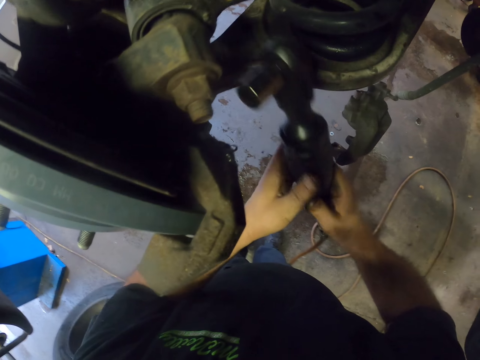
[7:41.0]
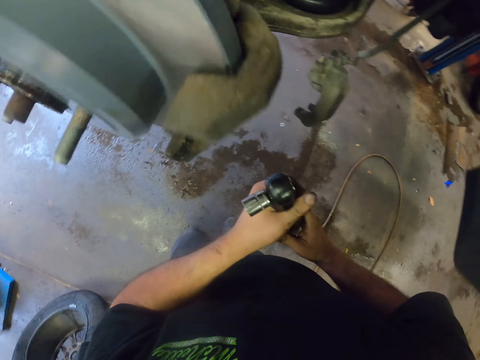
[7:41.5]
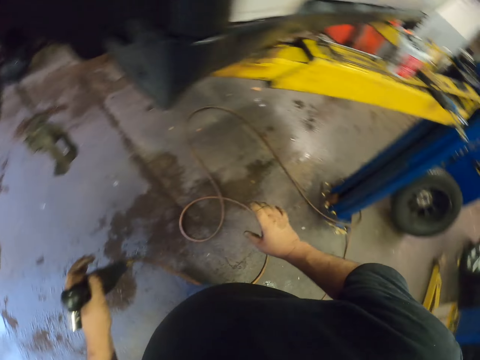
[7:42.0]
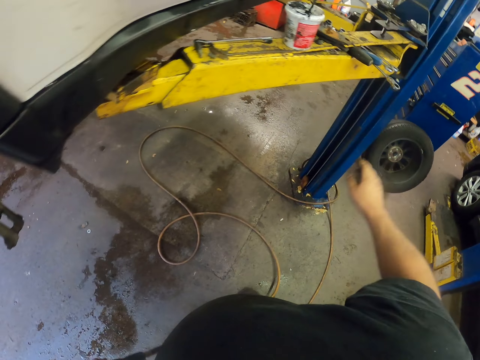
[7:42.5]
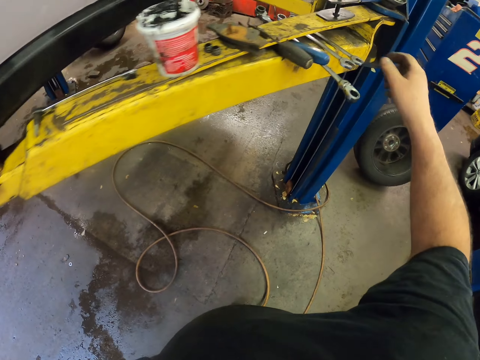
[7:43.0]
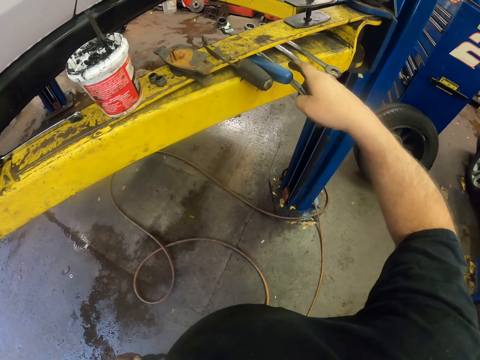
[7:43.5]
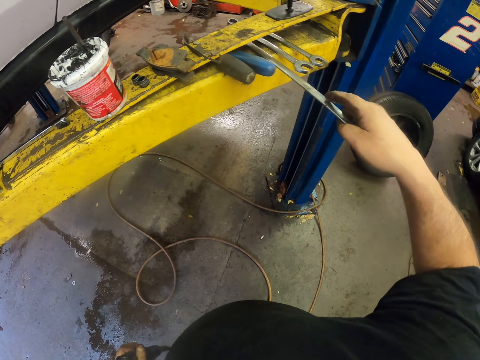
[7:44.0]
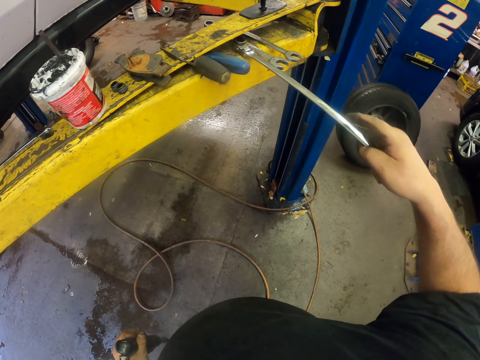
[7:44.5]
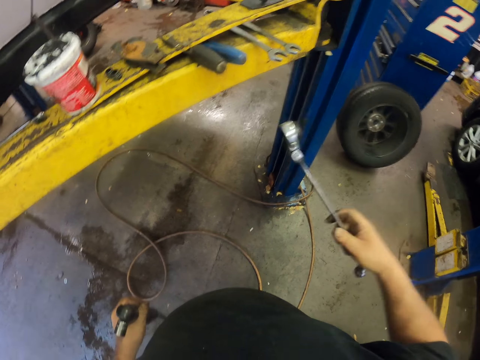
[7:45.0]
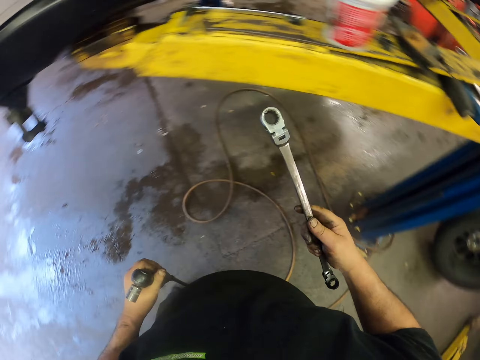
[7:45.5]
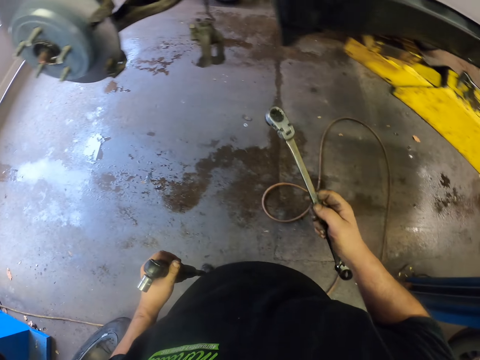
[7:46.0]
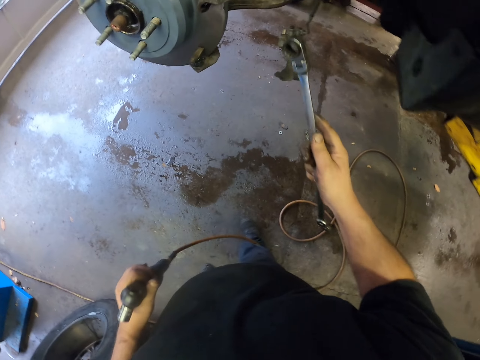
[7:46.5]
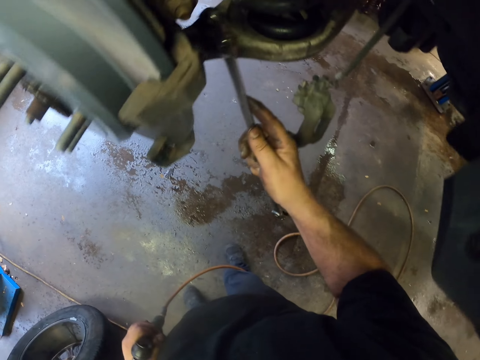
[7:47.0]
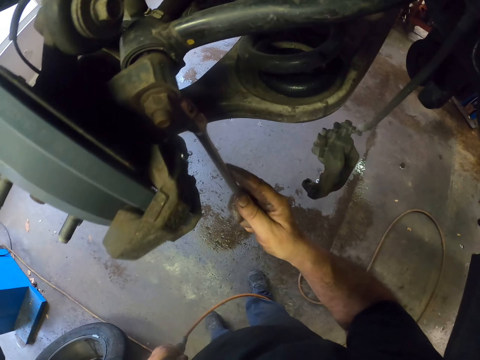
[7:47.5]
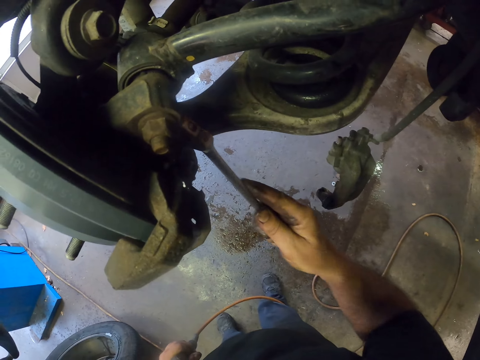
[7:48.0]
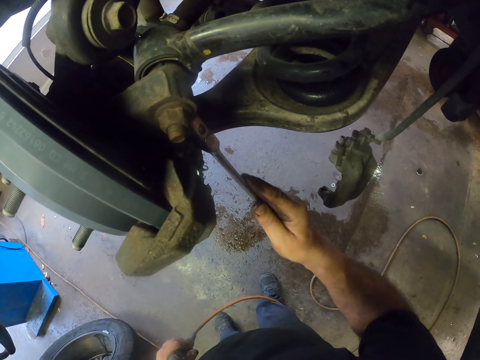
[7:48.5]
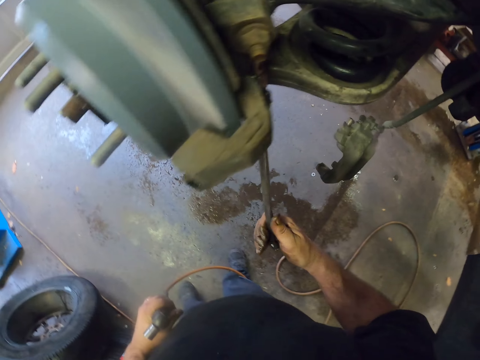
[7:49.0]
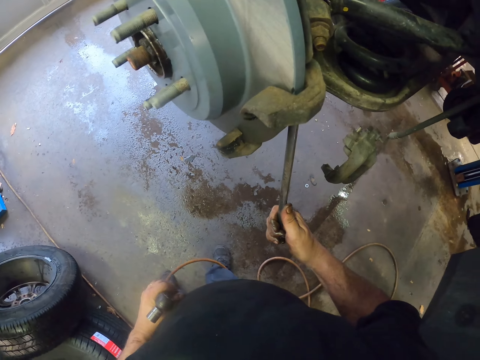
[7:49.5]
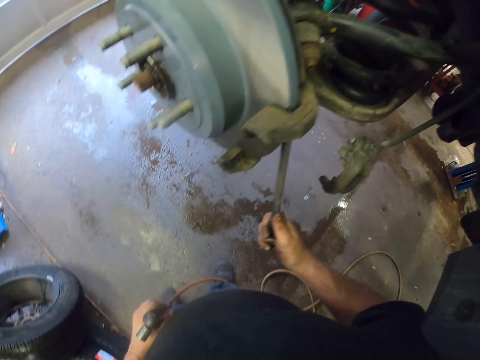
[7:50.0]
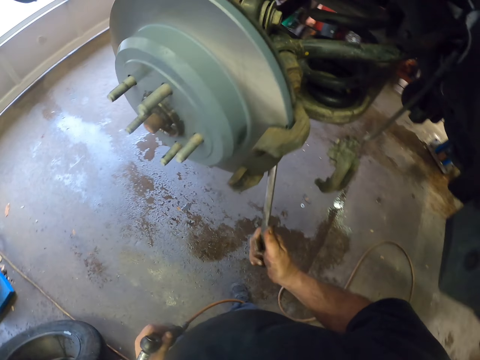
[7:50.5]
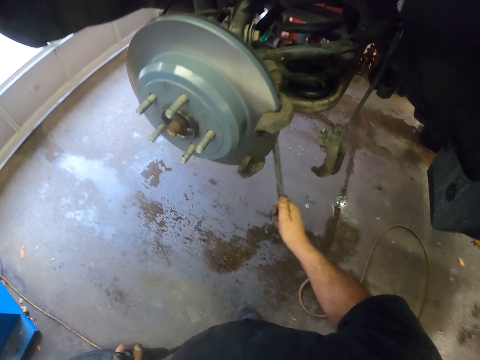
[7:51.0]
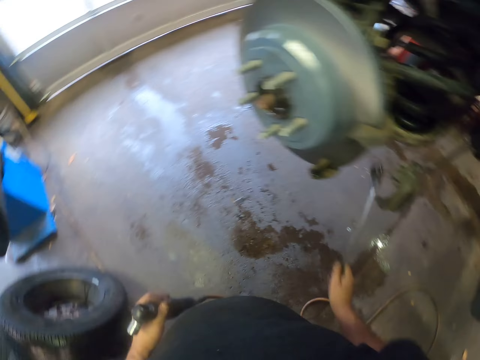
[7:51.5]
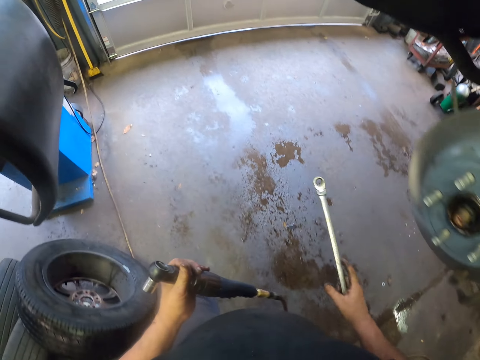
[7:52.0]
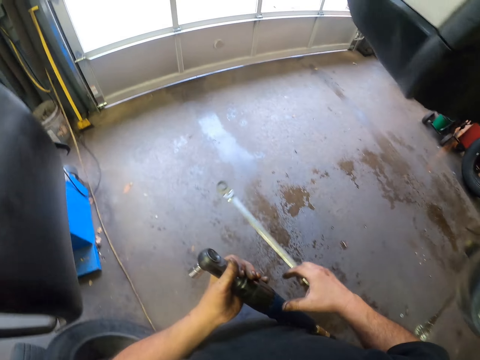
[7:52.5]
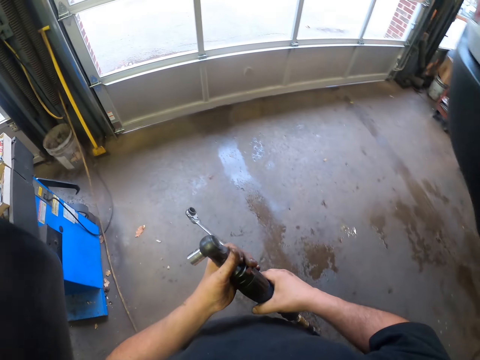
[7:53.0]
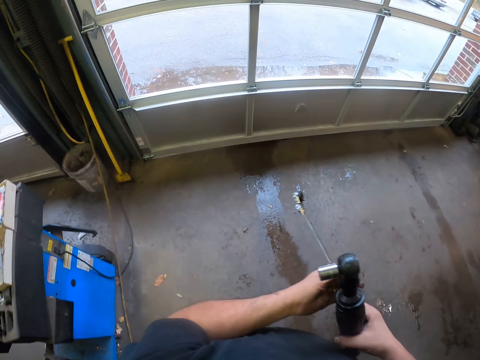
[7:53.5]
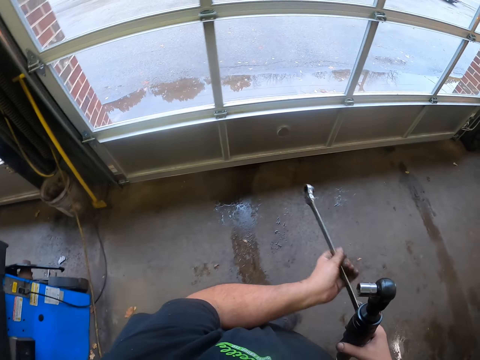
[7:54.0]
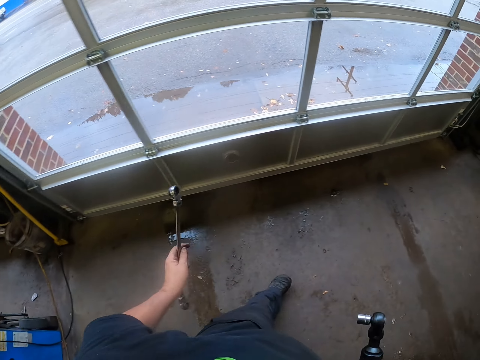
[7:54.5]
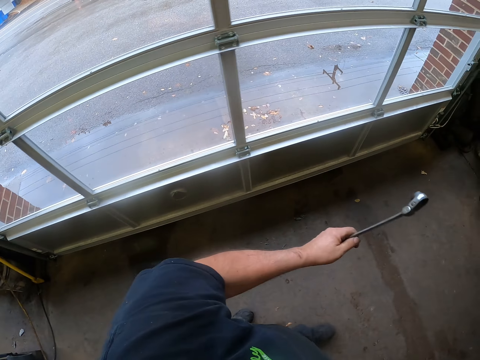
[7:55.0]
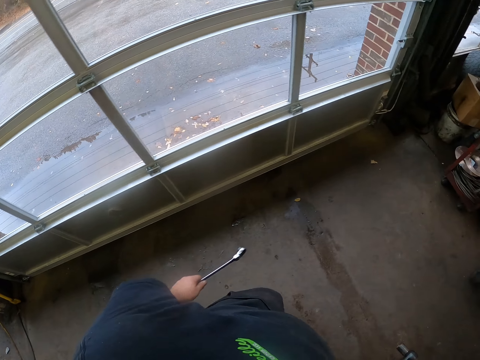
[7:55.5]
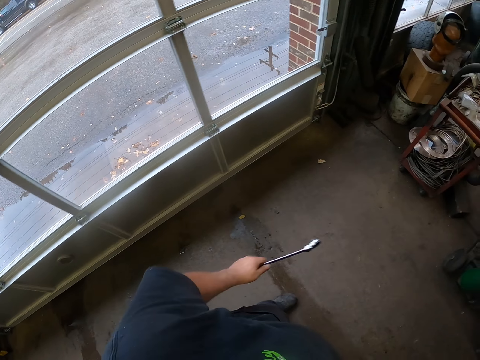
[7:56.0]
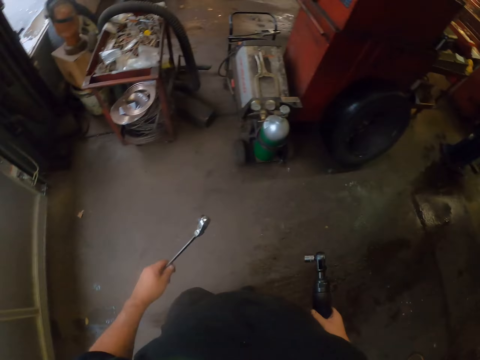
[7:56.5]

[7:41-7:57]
The camera wearer picks up the spanner. They tighten the bolt into the car with the spanner. They adjust the screw. They walk in the garage.

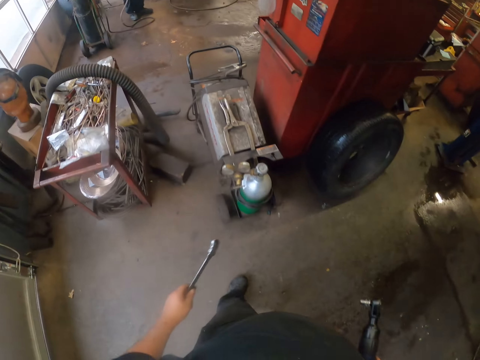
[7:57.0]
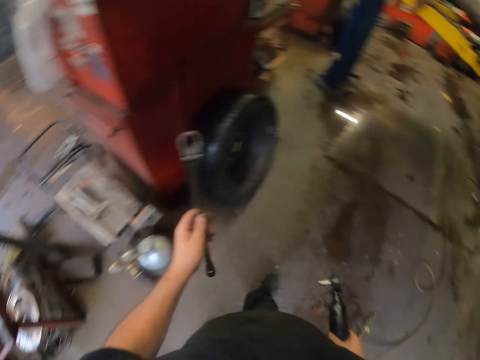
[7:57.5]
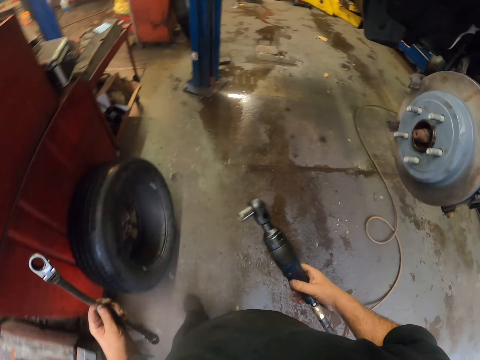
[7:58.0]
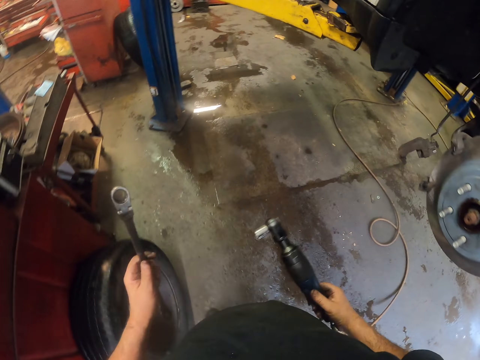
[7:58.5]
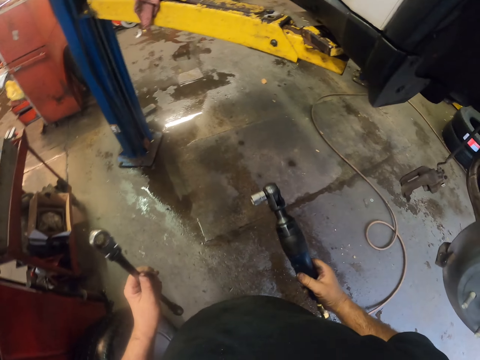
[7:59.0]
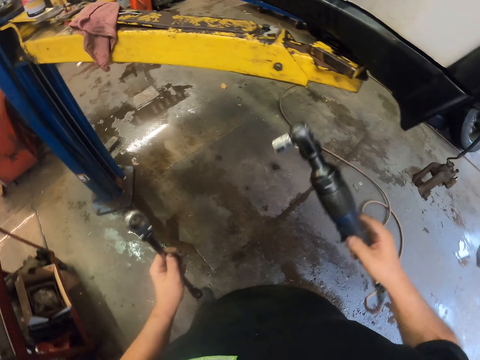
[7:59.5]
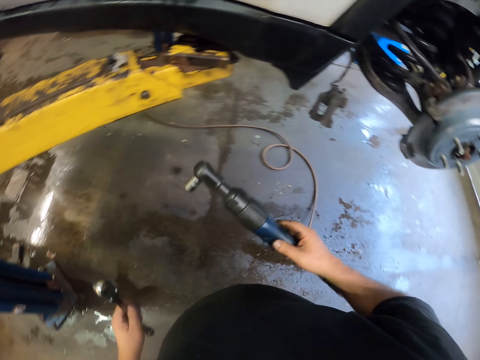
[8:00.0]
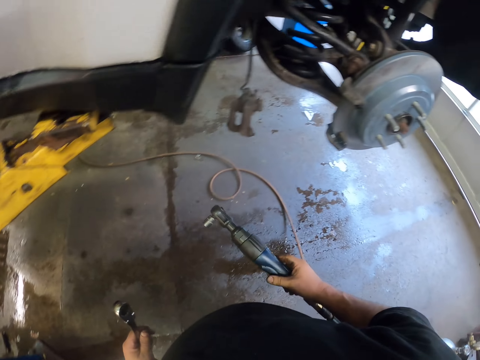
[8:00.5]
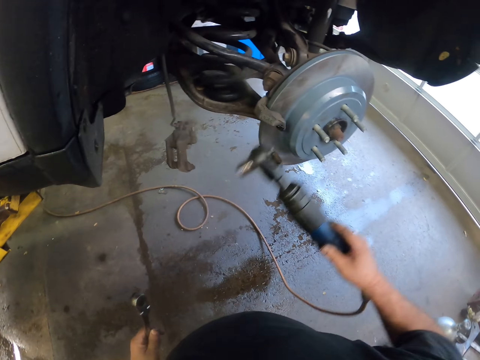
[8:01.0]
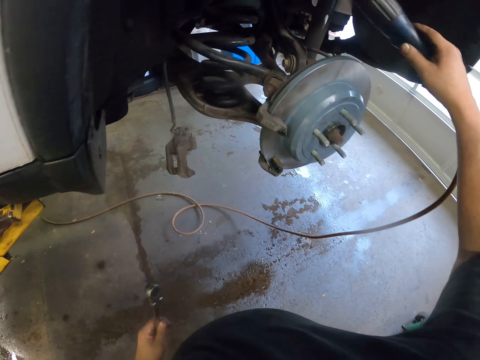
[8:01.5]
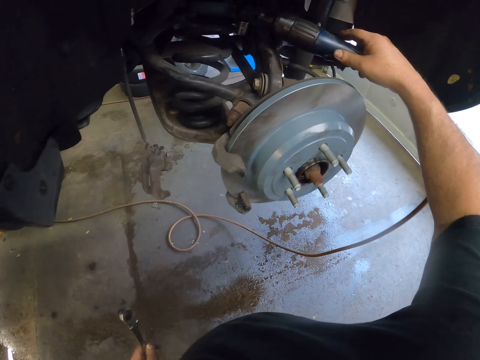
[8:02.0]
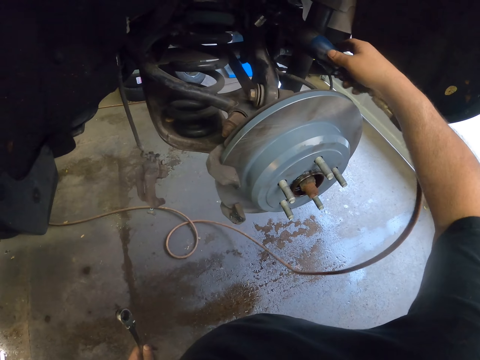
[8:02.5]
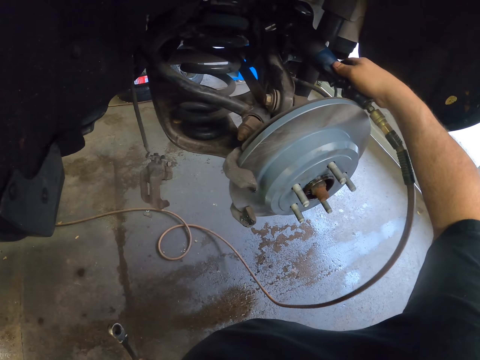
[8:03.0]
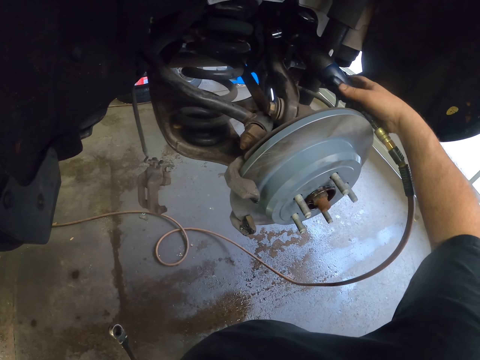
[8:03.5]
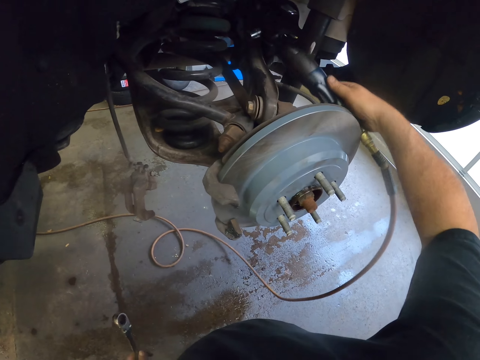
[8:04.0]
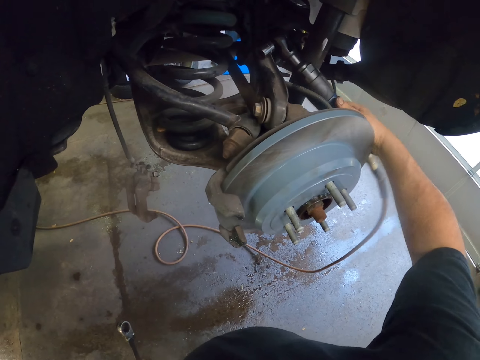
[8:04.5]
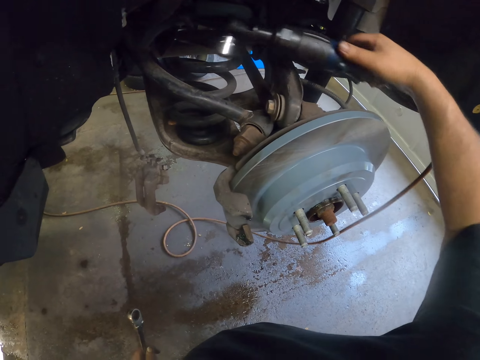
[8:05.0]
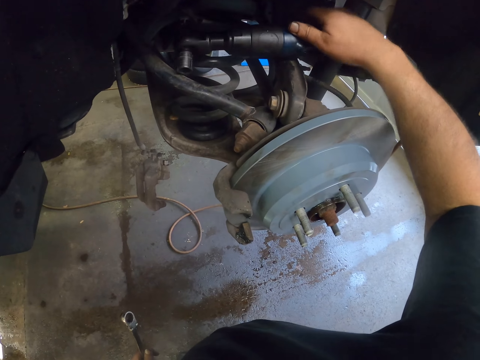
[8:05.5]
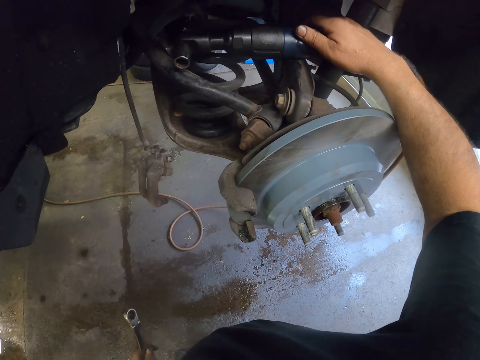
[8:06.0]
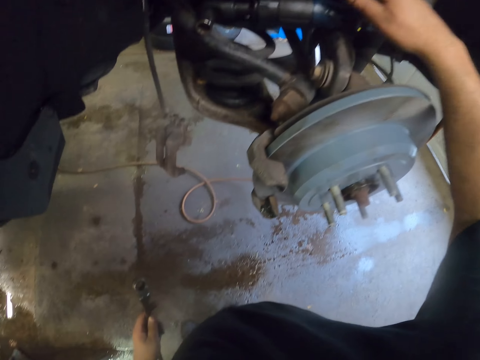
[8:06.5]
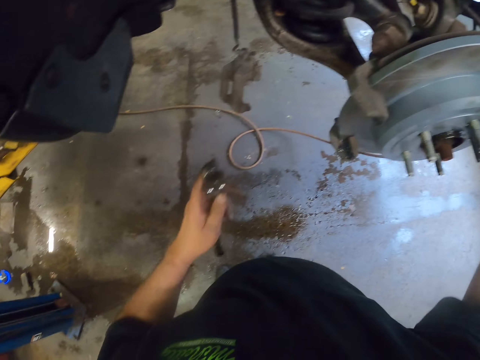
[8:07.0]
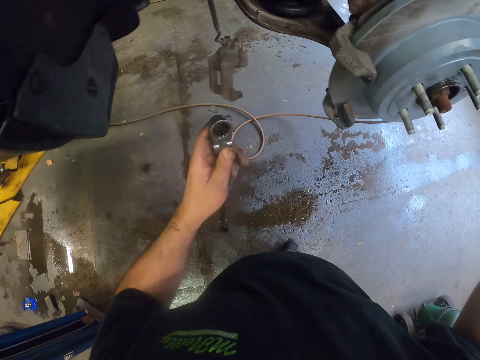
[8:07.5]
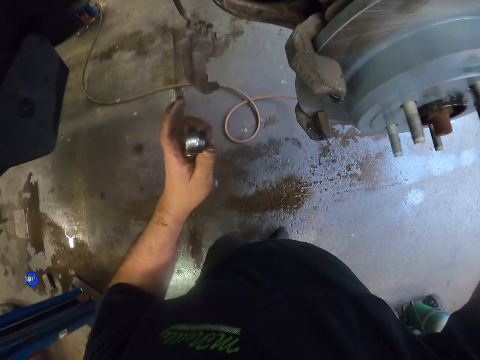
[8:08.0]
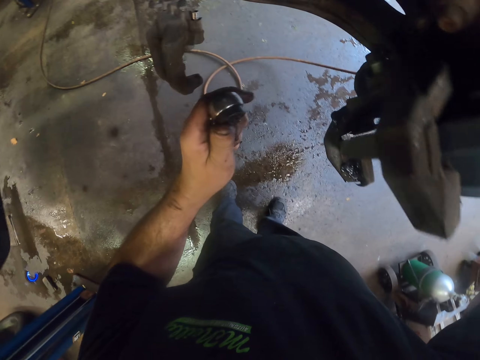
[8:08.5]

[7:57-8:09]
The camera wearer drops the ratchet handle. They put the spanner on the car.
